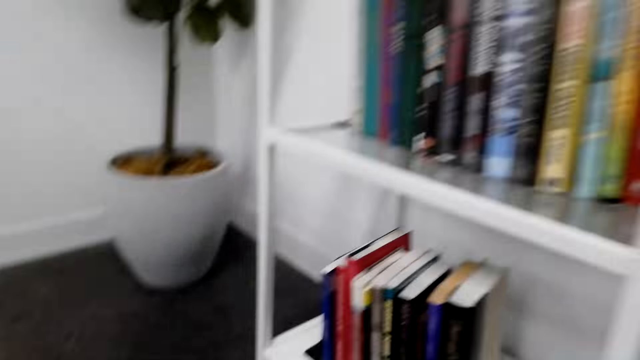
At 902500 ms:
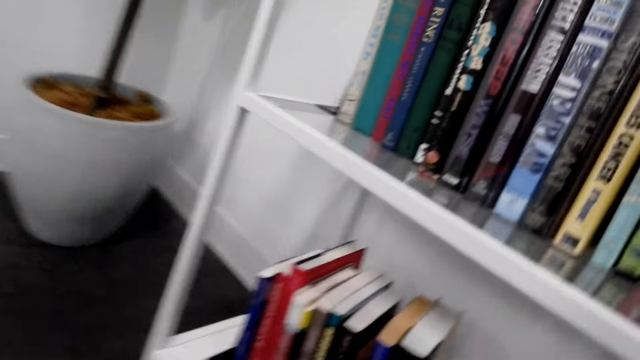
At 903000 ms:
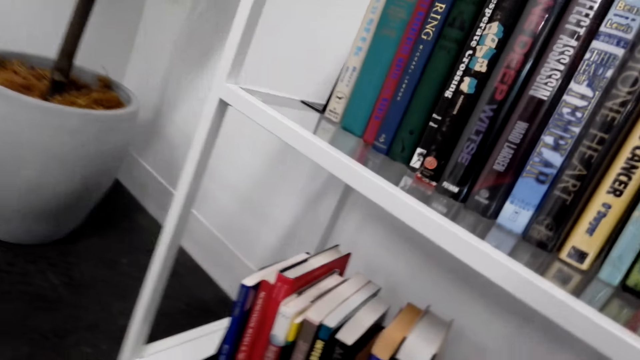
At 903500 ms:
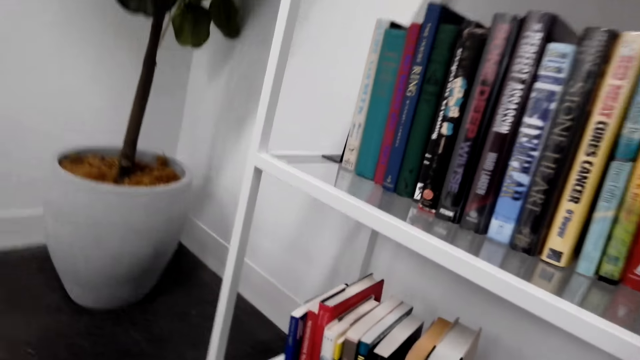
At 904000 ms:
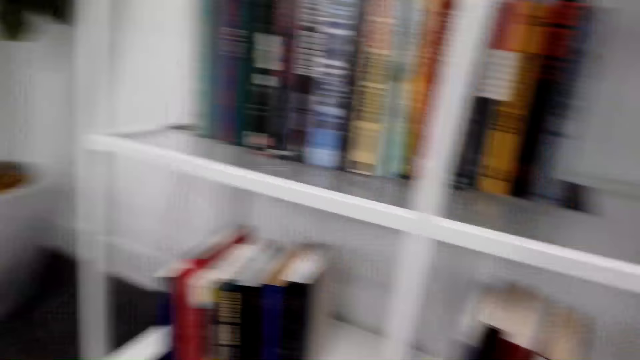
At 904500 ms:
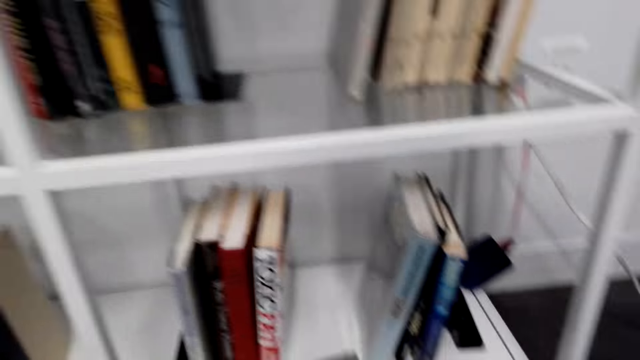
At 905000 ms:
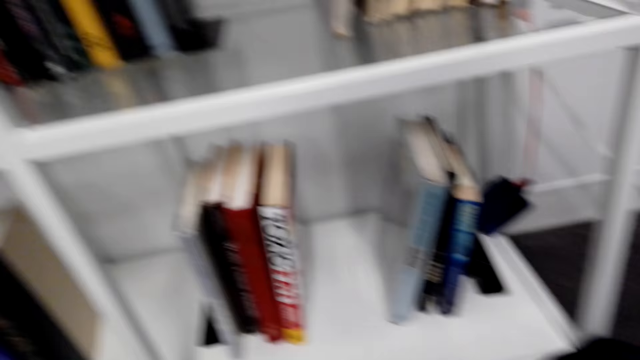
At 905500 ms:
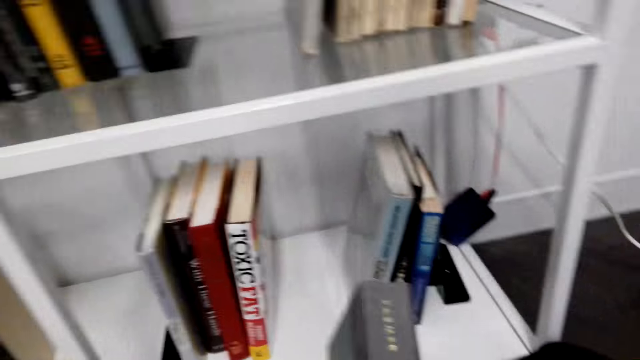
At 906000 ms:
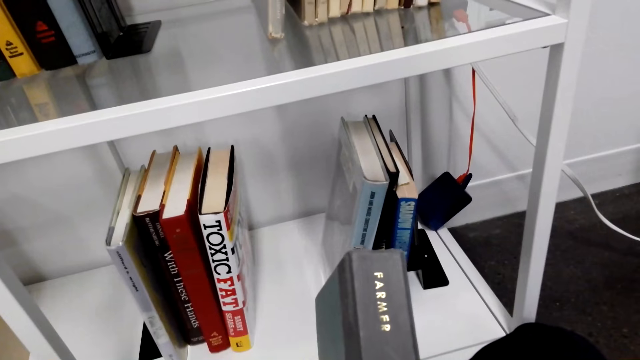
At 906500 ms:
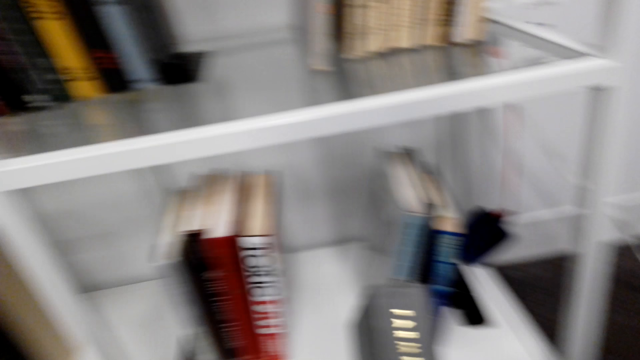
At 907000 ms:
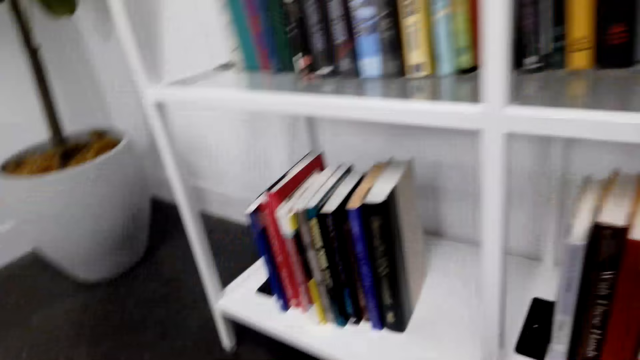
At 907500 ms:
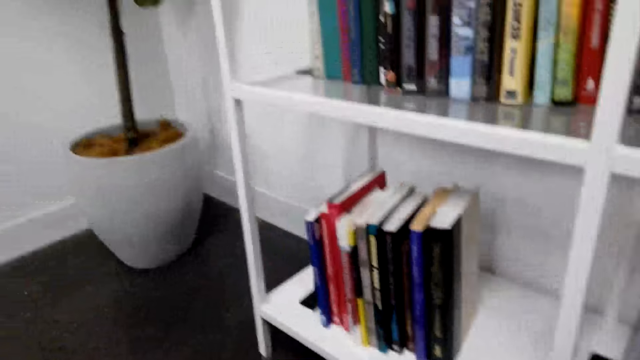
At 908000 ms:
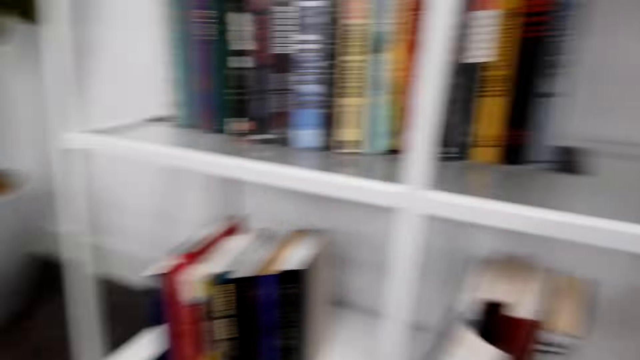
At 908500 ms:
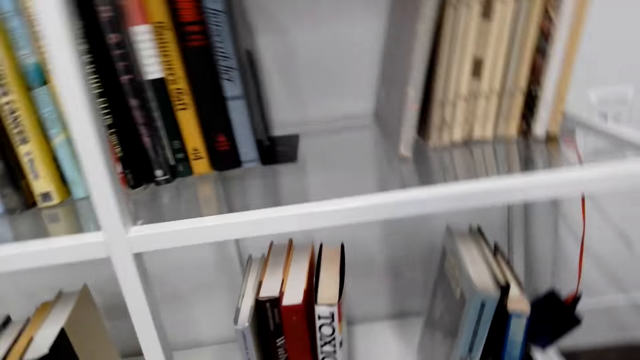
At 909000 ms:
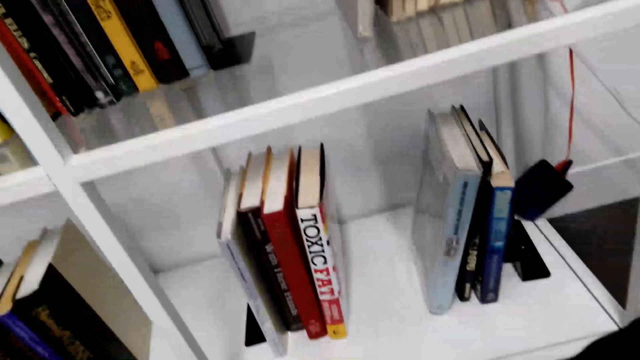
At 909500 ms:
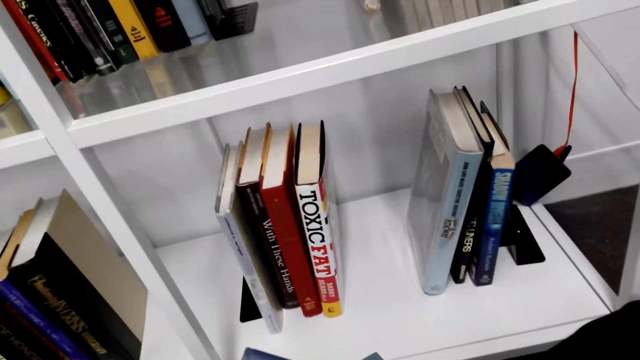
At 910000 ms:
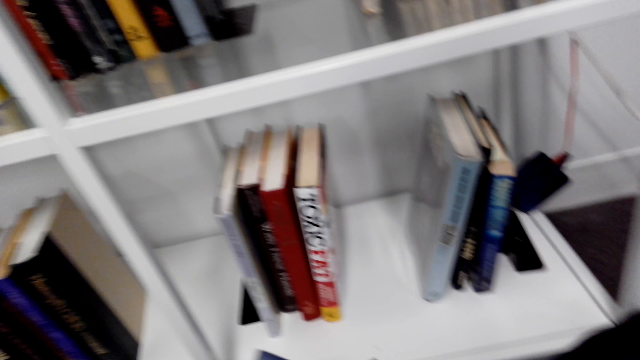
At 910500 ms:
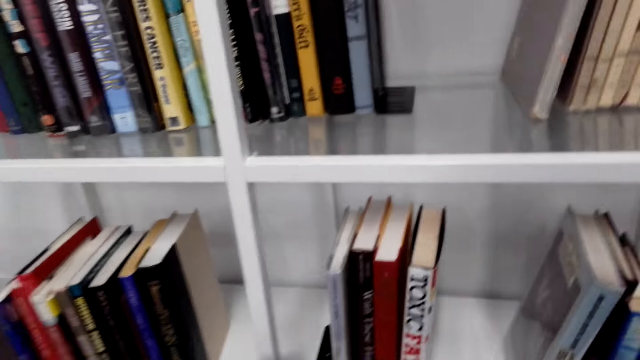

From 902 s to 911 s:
The camera wearer picks up a book. They look around. They read the book's name. They look around the bookshelf.

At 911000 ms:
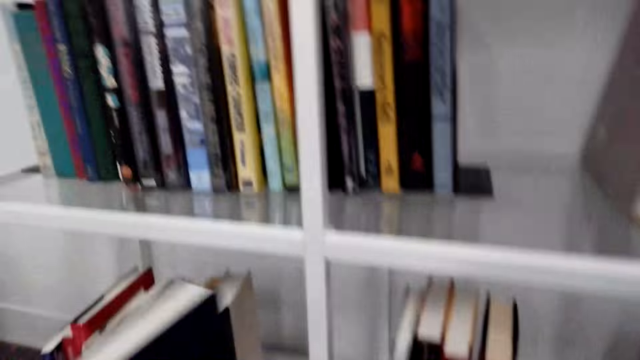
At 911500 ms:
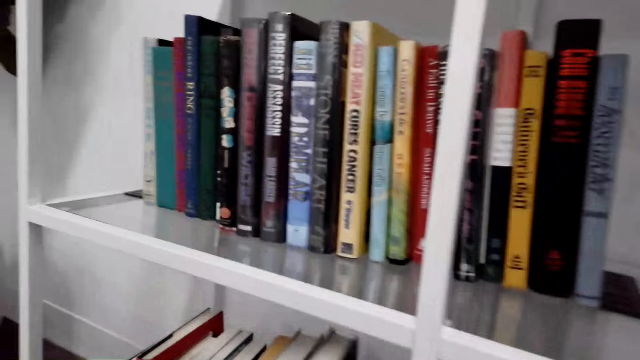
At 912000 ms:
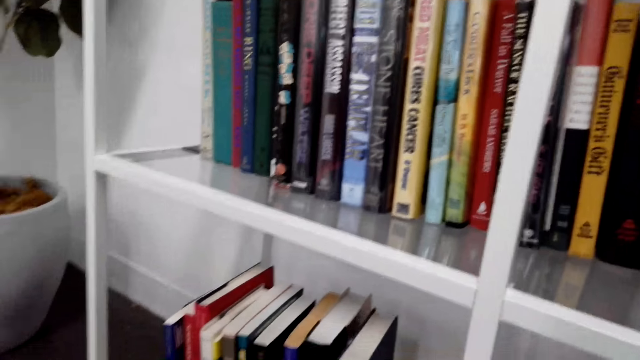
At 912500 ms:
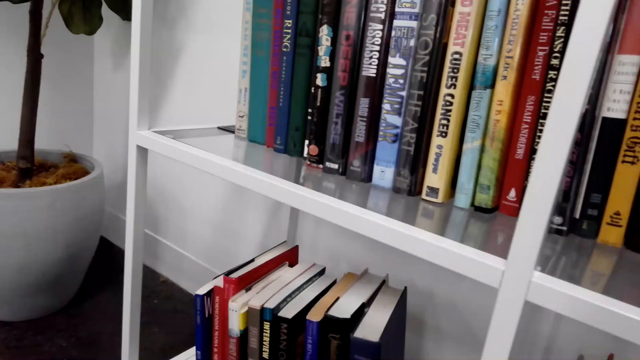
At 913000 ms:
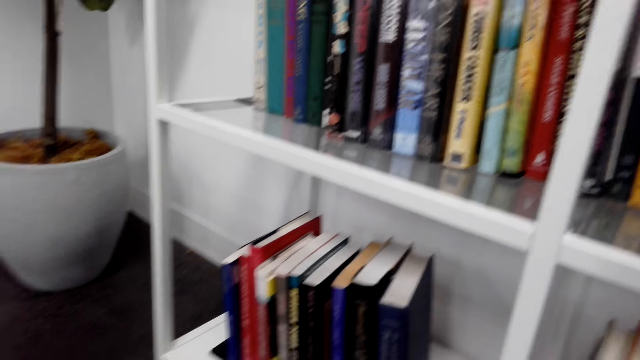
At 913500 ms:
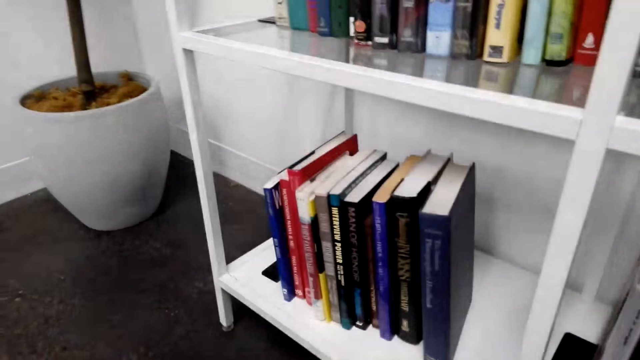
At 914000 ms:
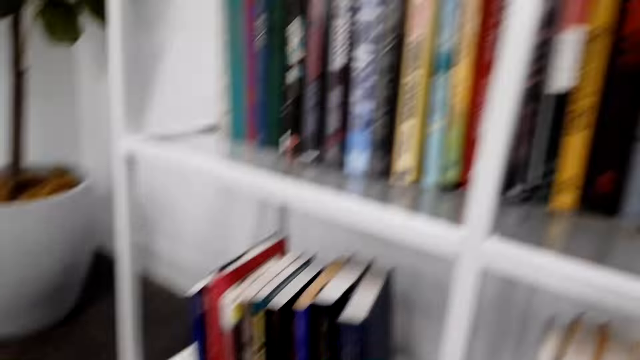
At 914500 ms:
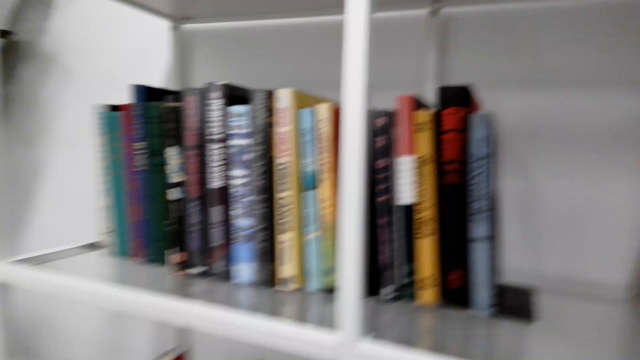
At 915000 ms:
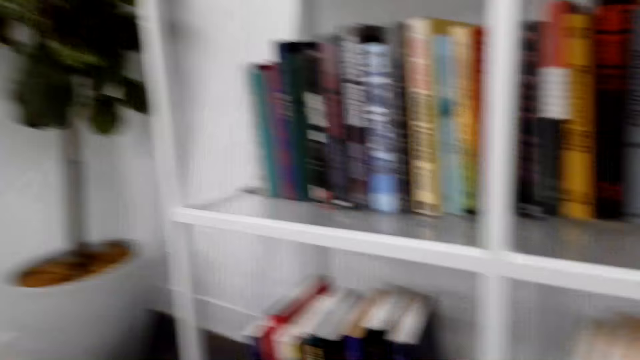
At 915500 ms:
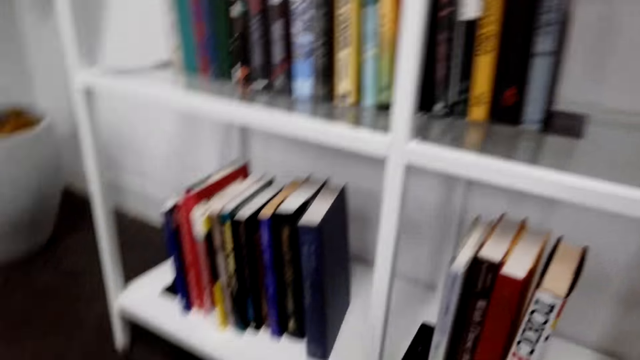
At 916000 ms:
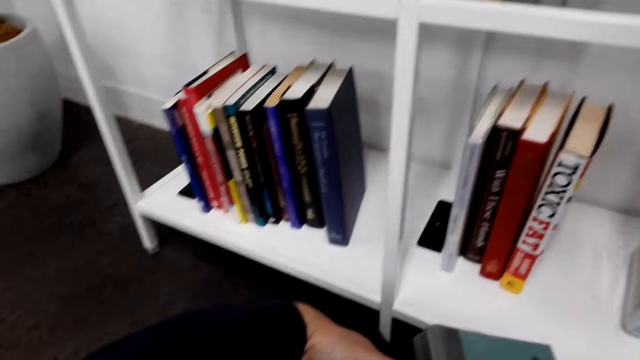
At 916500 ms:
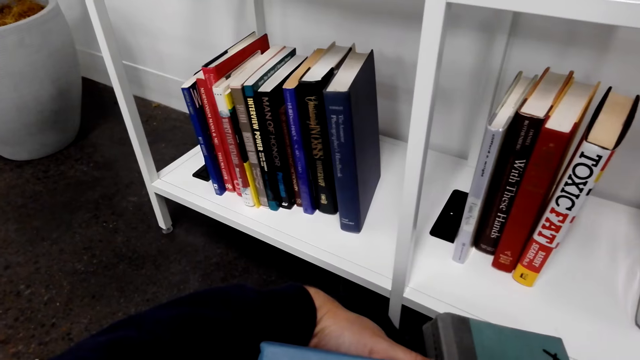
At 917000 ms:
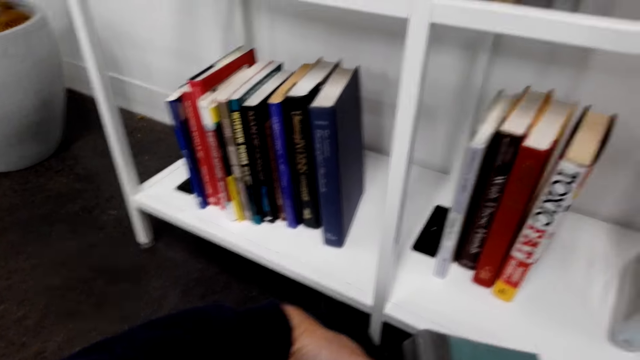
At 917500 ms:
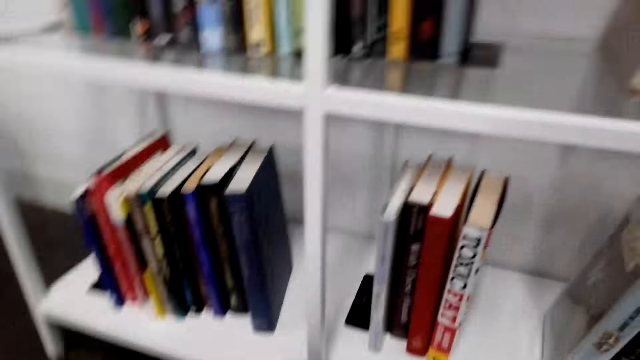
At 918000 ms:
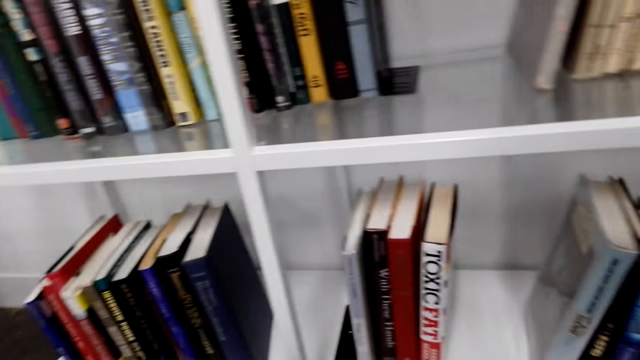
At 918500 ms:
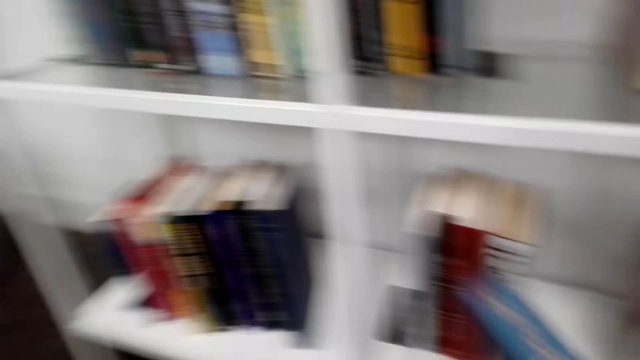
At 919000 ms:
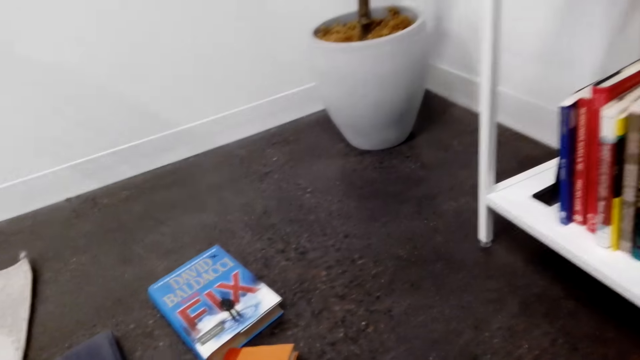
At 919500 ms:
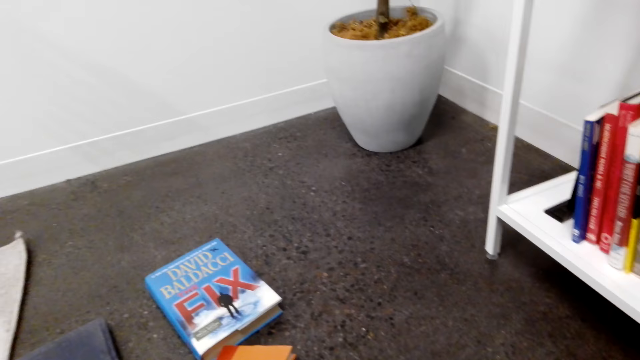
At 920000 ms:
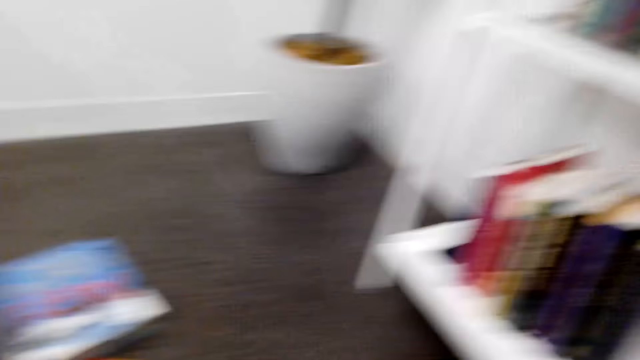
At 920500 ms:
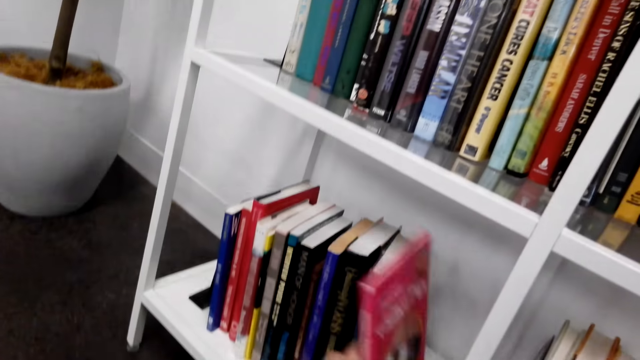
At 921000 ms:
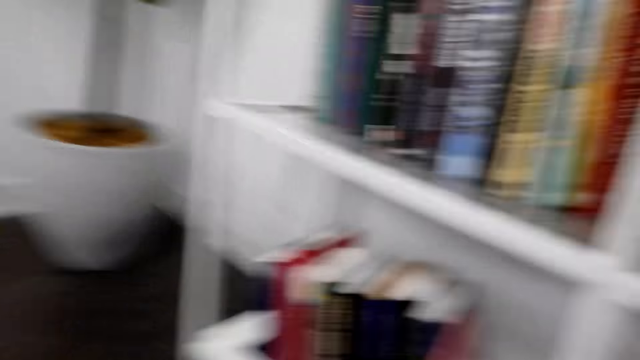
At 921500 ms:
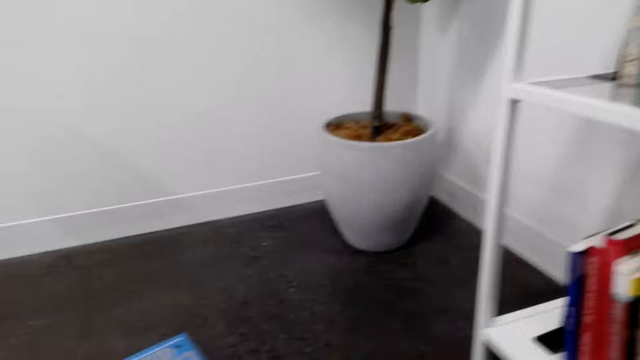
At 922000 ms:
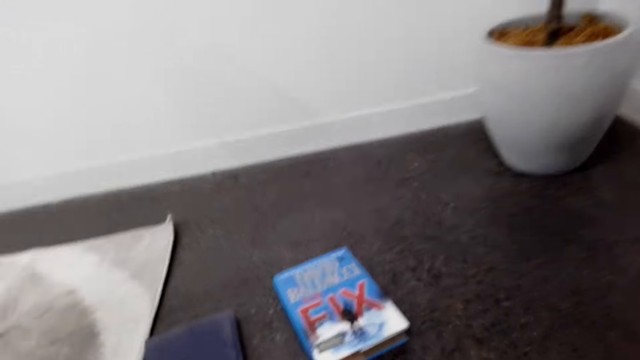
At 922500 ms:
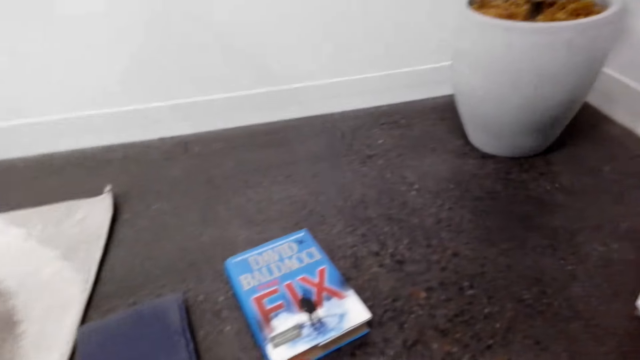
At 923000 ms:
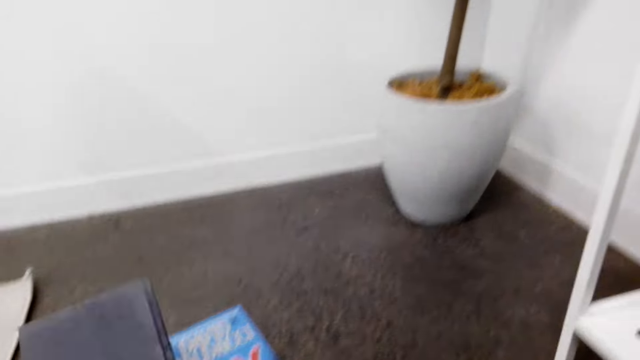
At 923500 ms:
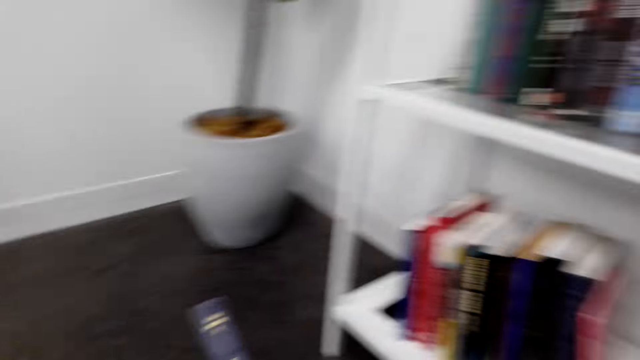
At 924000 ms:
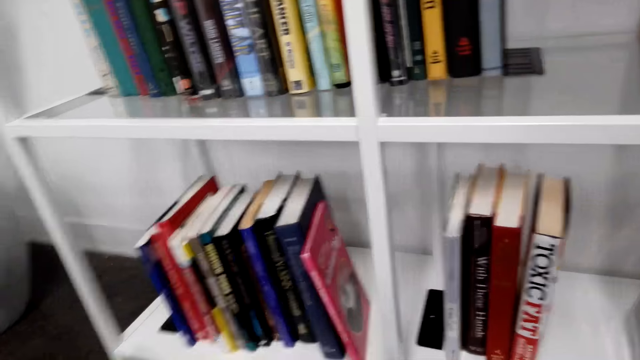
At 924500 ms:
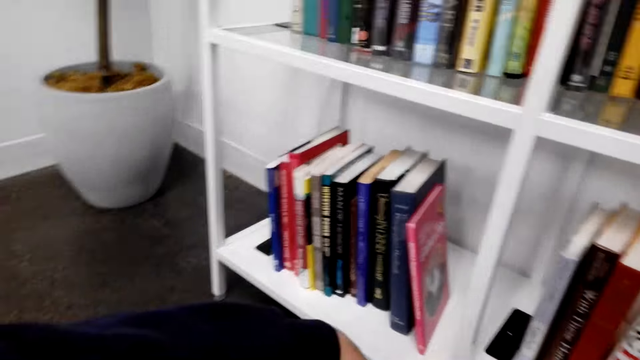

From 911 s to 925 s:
The camera wearer places the book on the bookshelf. They look at the book. They move the book. They look at the books. They move the book. They pick up the book. They place the book on the bookshelf. They pick up the book on the floor.
